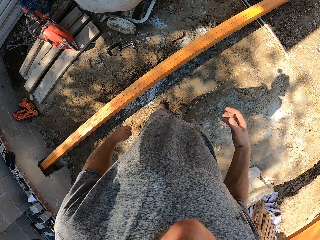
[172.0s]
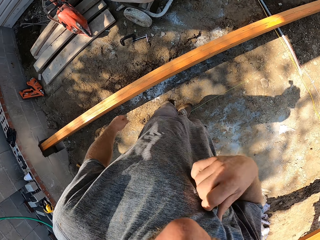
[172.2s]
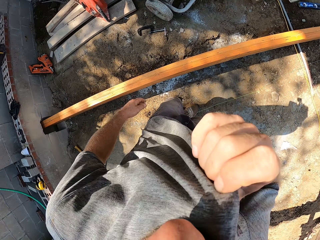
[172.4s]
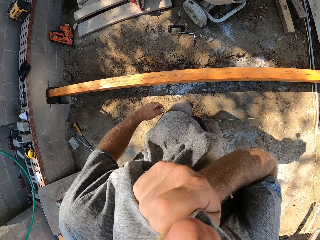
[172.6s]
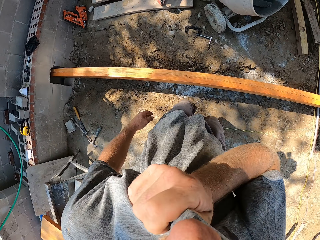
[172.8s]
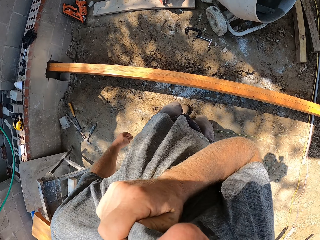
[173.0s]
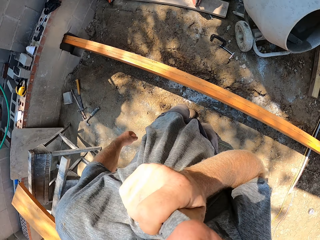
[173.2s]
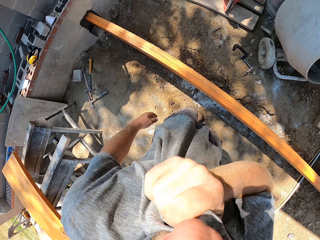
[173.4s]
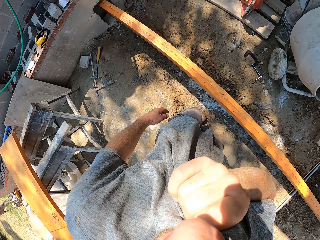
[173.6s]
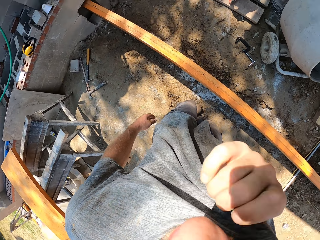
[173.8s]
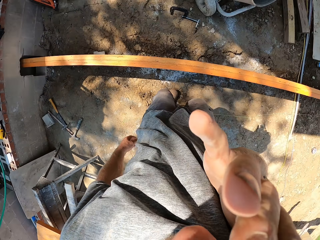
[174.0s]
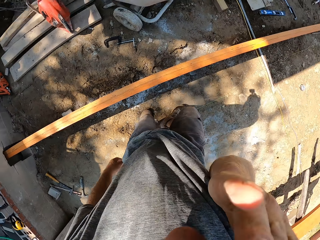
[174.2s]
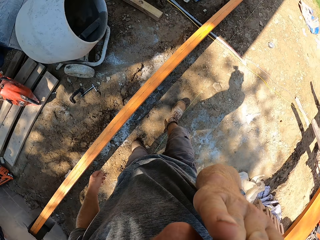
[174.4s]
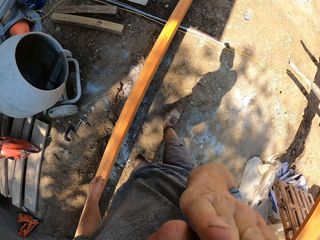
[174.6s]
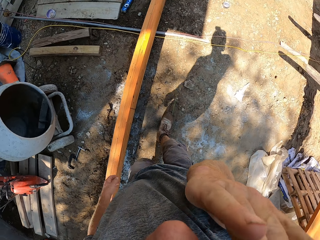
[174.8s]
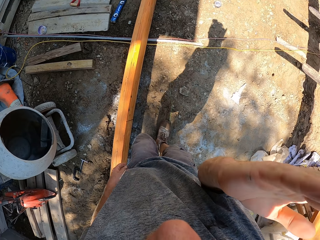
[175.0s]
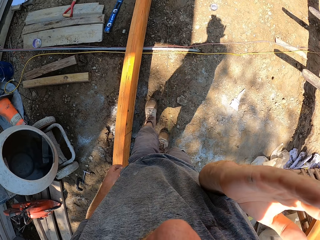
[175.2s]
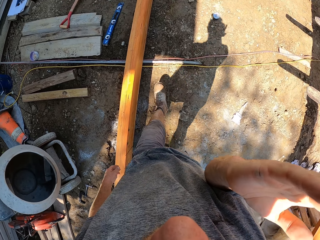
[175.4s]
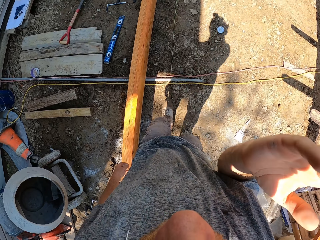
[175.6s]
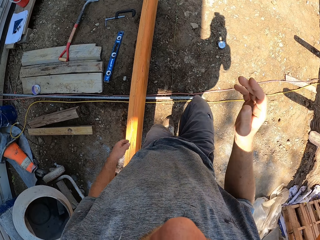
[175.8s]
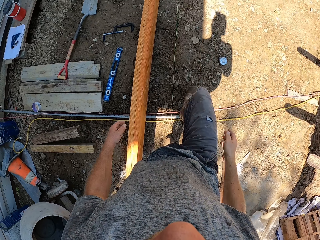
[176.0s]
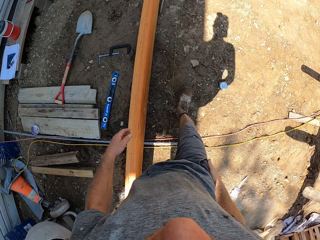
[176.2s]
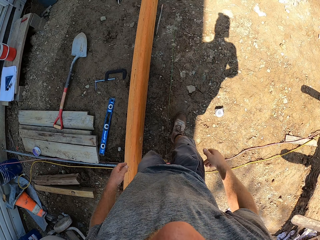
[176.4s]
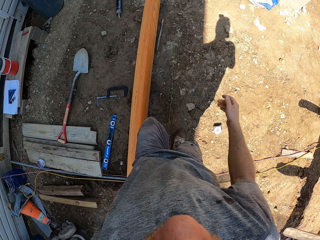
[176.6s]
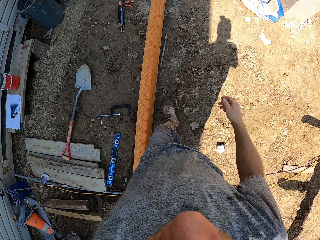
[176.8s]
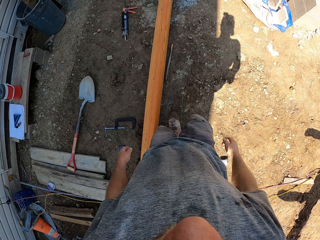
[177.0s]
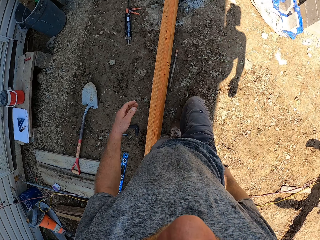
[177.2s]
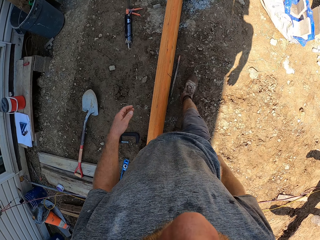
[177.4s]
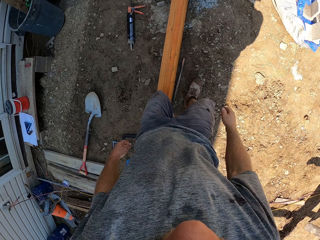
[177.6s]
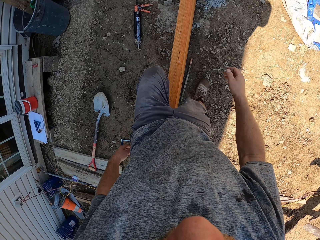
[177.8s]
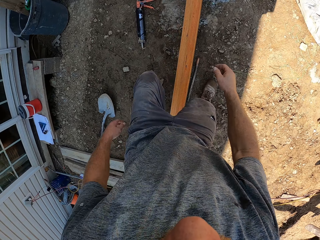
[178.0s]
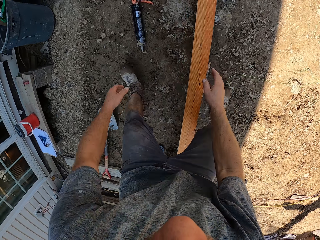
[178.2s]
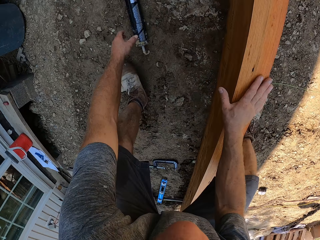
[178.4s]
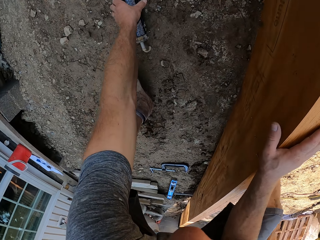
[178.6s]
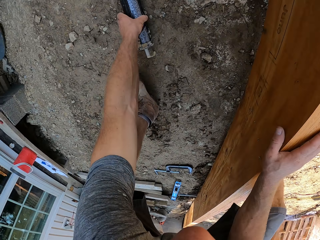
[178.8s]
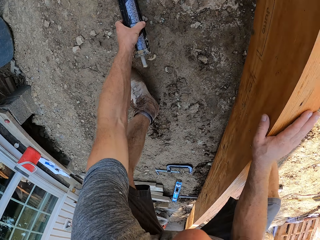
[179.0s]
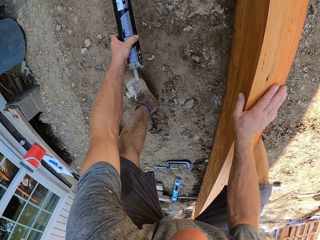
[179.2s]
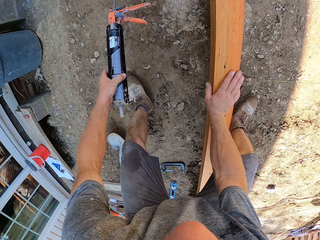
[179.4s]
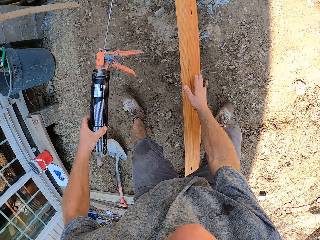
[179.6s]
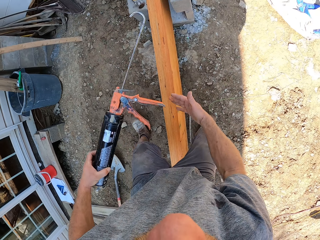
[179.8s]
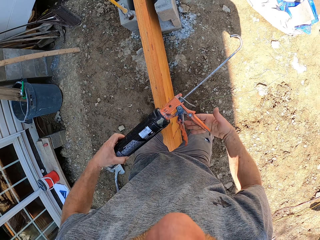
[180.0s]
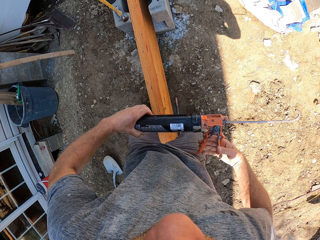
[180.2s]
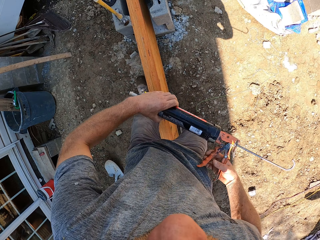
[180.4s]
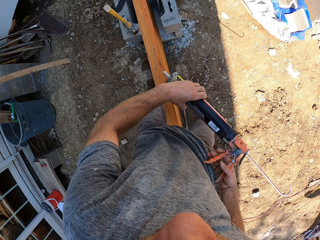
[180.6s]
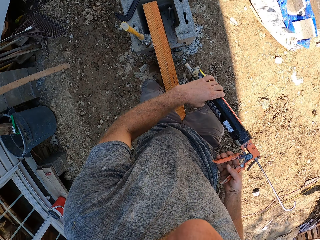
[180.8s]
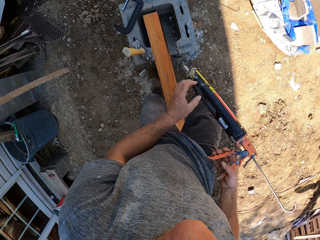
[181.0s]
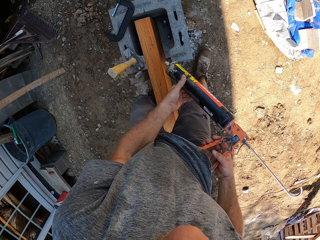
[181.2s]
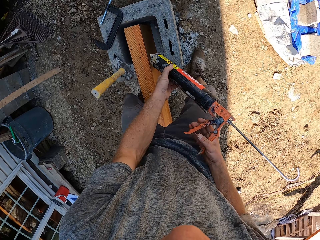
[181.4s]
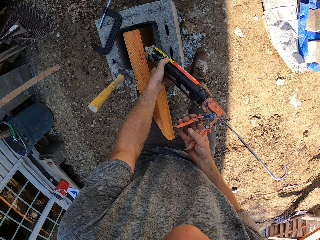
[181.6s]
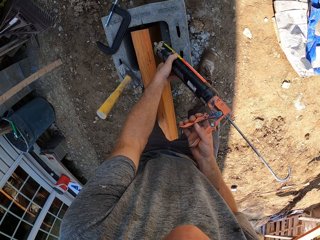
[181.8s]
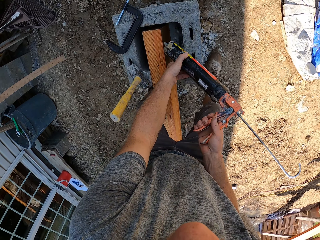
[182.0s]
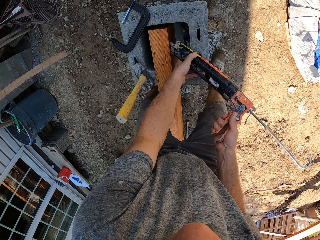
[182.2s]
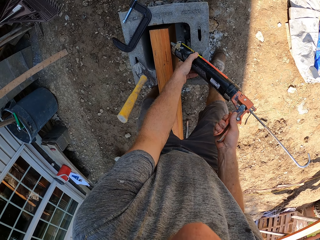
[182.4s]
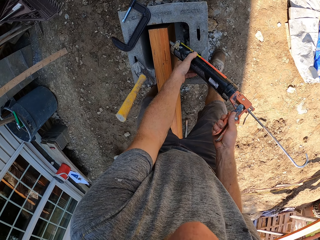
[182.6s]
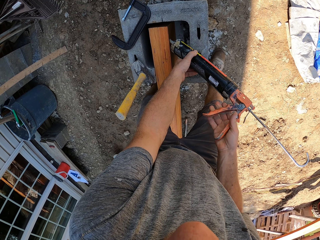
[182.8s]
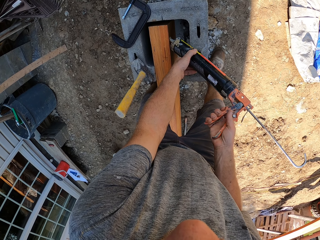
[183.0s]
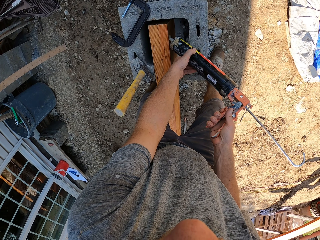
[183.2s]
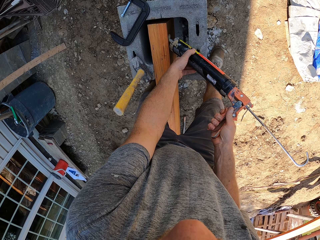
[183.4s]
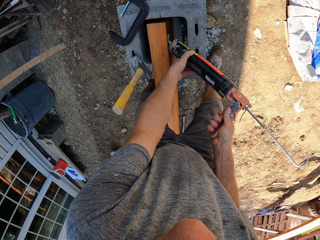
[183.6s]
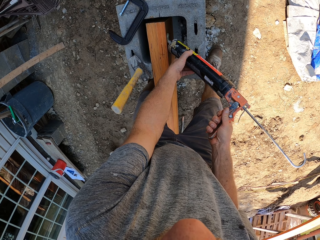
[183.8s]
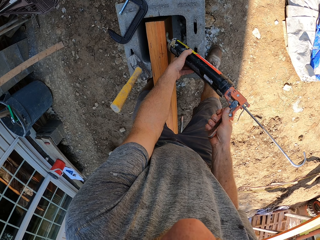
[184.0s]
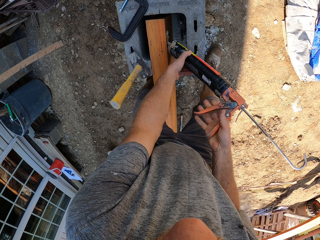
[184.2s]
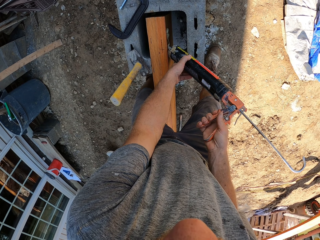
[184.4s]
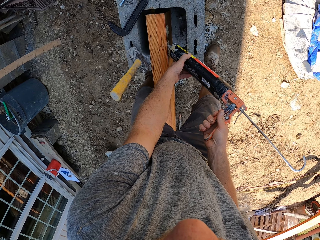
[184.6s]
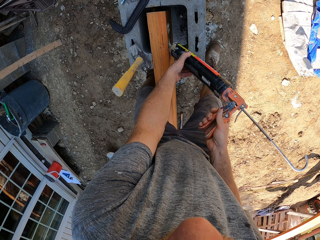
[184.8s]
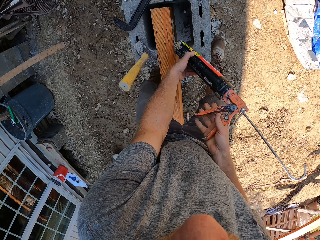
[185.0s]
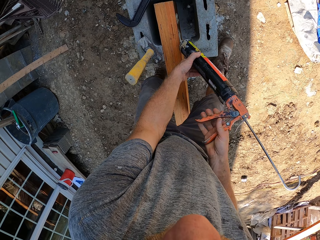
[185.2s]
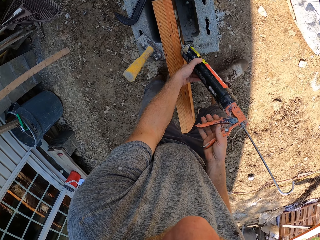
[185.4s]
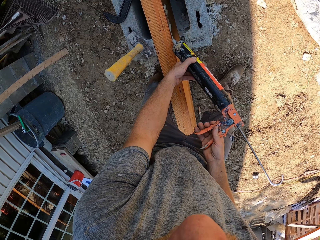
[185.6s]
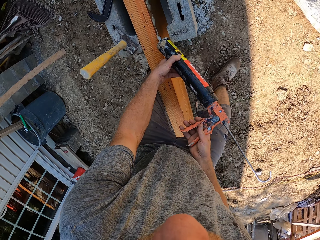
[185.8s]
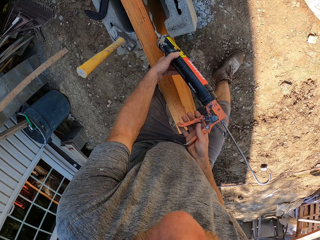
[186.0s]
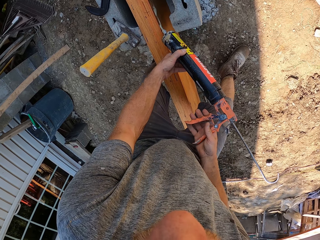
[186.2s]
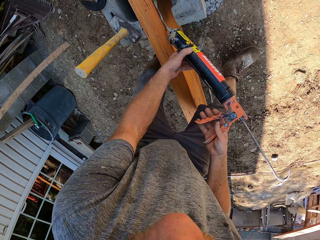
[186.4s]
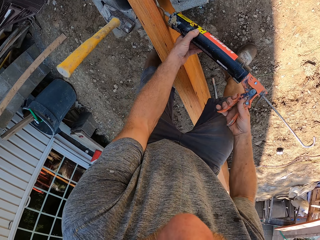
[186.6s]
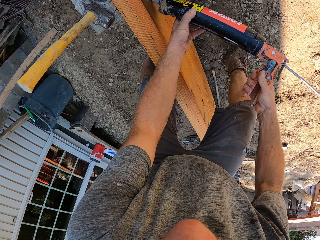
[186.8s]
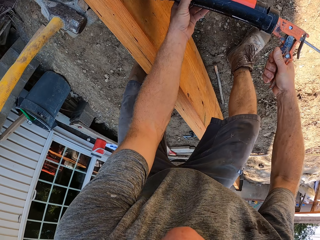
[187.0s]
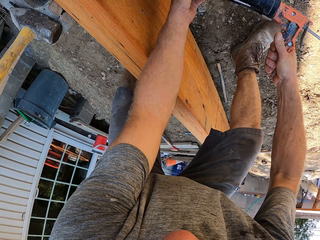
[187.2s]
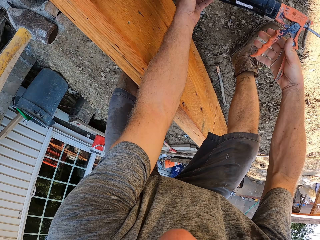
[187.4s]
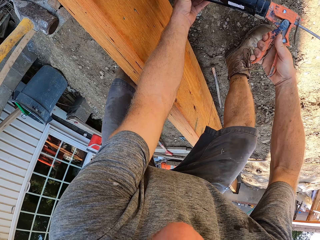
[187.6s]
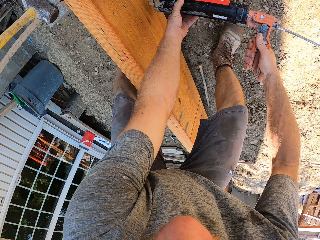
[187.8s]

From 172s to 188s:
The camera wearer wipes his face with his t-shirt. He holds his t-shirt with his right hand. He walks. He touches his nose with his right hand. He holds the wooden plank with his right hand. He picks a caulking gun or adhesive gun from the ground with his left hand. He stands. He exchanges the adhesive gun to the other hand. He walks. He caulks the wooden plank with the caulking gun.

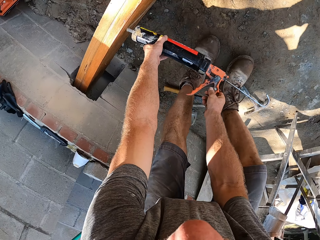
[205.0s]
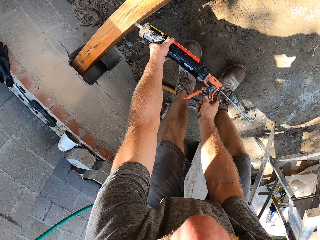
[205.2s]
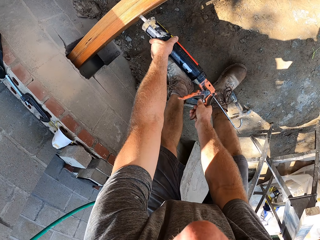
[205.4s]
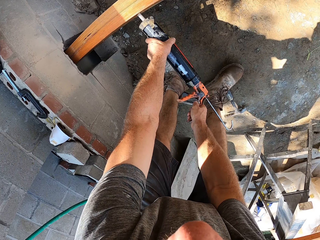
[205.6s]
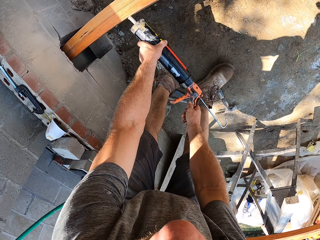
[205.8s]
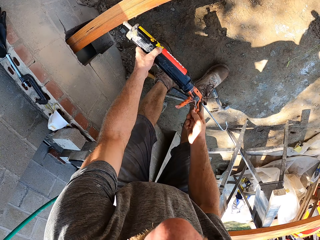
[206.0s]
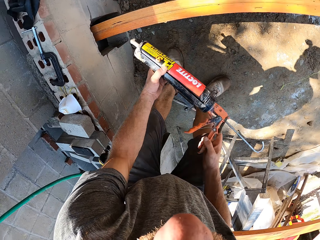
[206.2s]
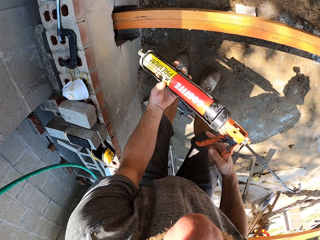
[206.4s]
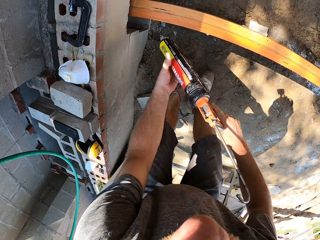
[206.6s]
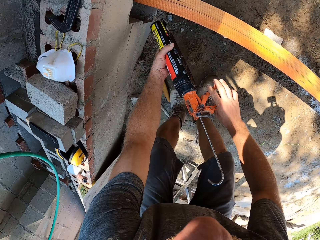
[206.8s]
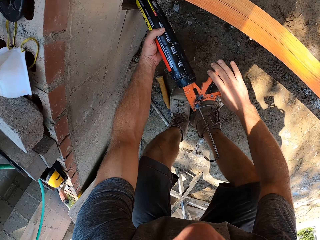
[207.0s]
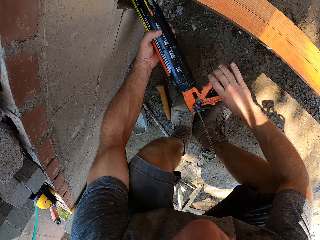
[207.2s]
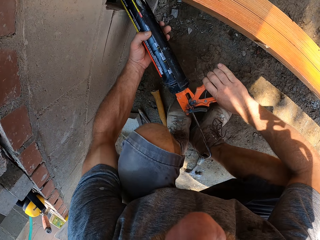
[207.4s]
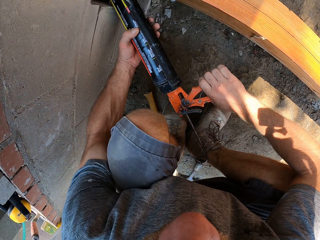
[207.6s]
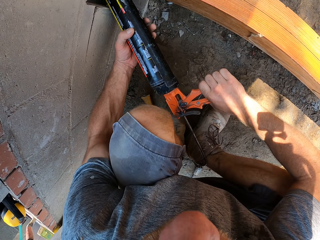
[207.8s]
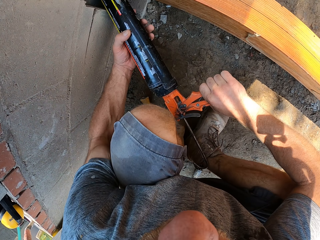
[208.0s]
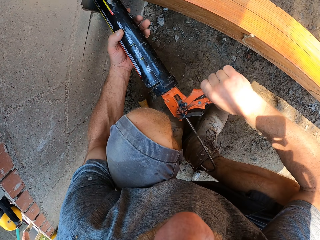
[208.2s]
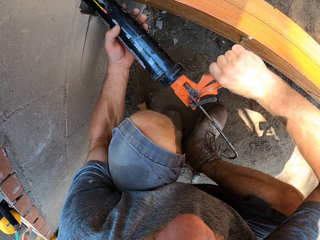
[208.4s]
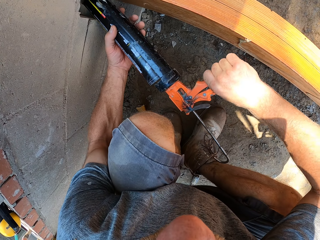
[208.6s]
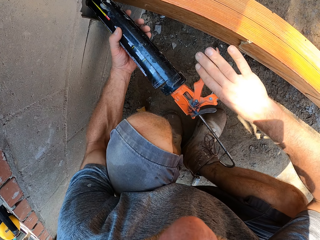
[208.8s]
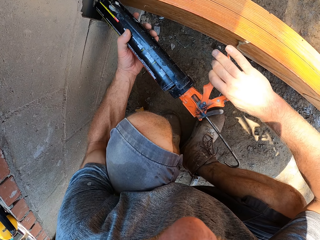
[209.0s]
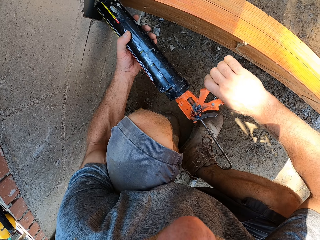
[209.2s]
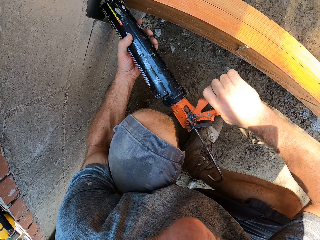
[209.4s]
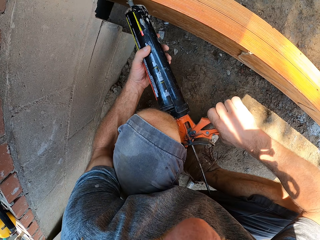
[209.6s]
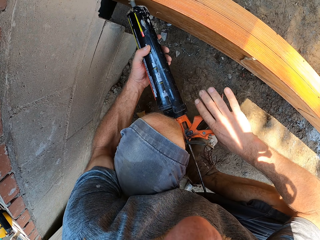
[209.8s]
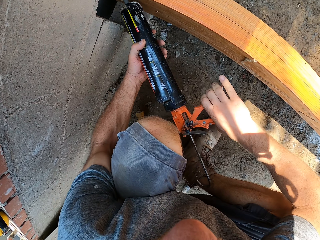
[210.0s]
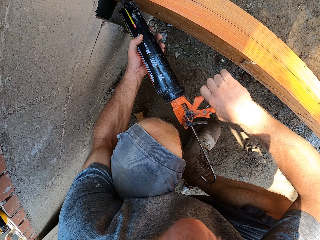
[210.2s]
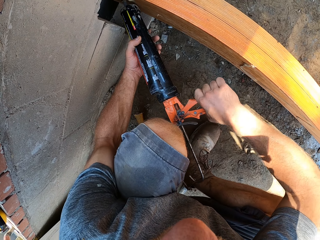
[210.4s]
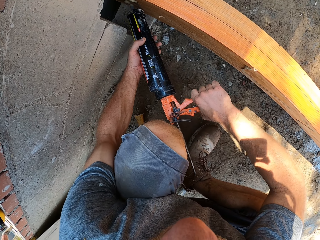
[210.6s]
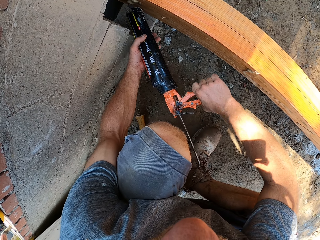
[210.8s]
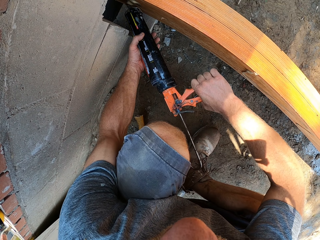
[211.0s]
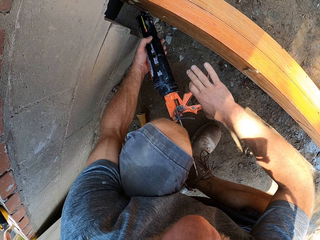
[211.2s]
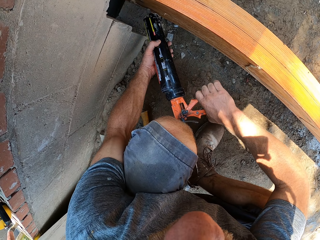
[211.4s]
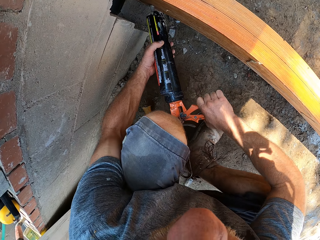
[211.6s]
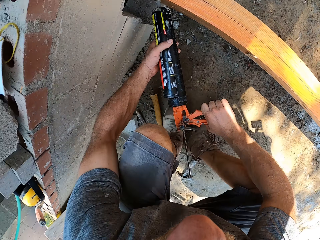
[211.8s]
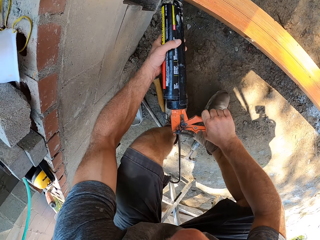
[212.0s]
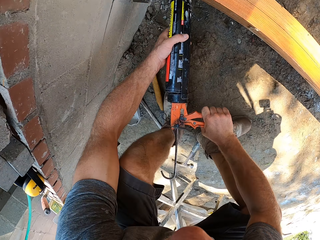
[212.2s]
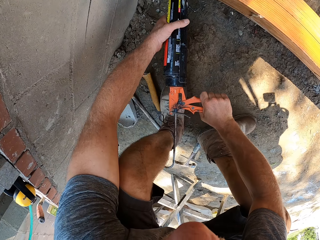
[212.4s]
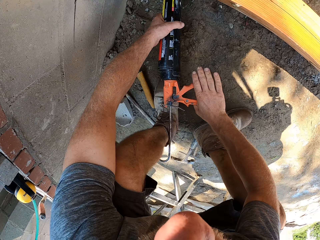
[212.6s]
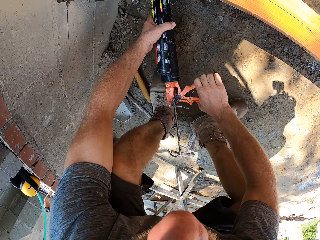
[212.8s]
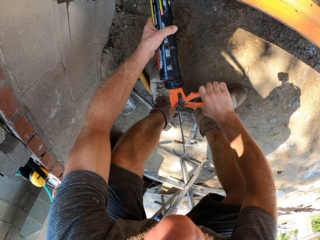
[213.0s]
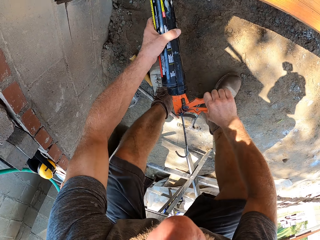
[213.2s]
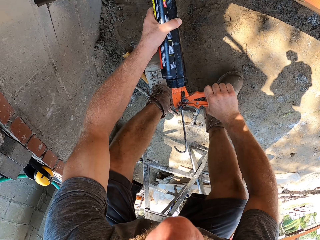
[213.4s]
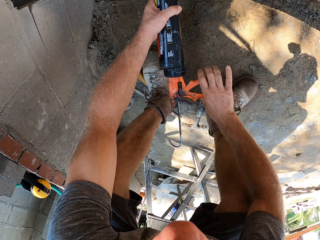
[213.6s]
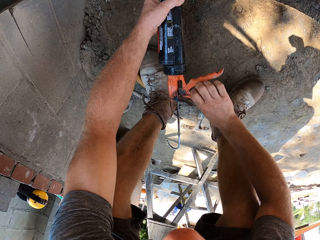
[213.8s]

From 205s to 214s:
The camera wearer lifts the adhesive gun. They lower the adhesive gun, squat, and apply adhesive on the wood. They rise and move a leg.
